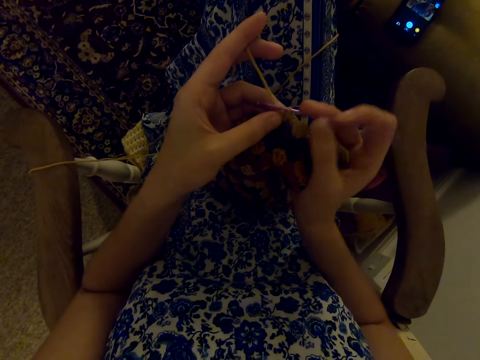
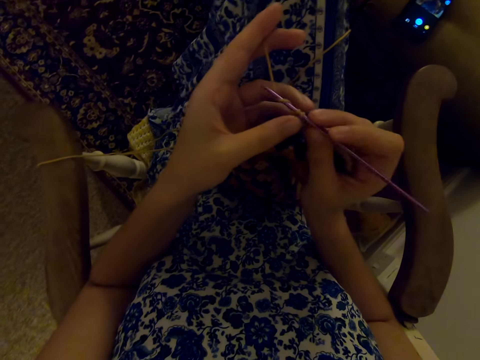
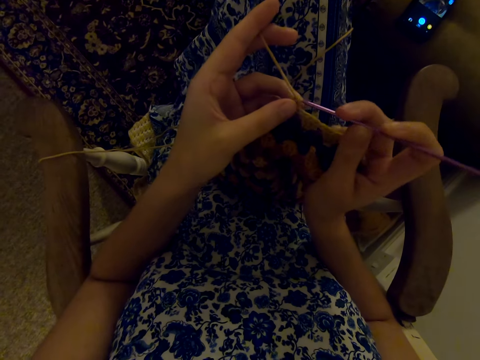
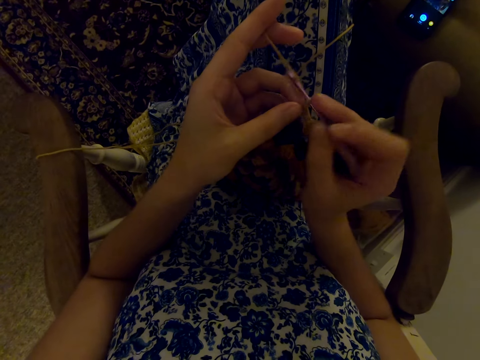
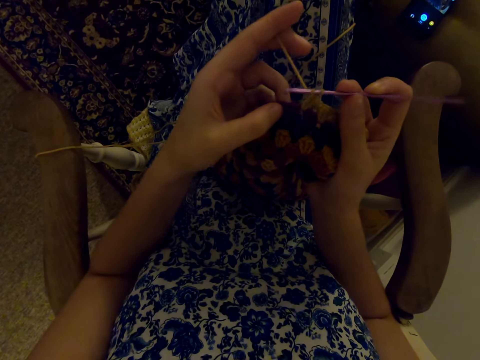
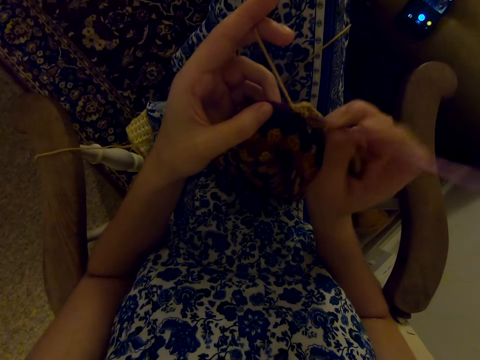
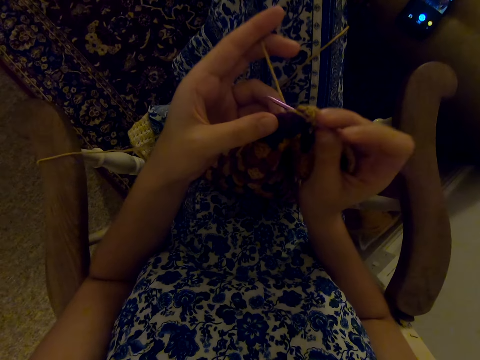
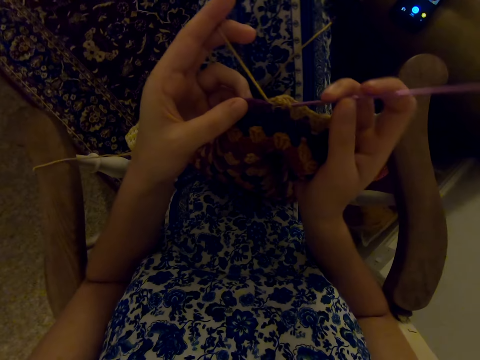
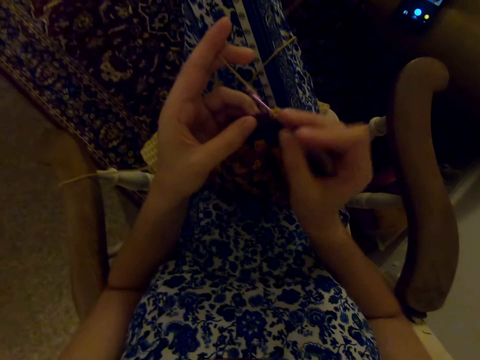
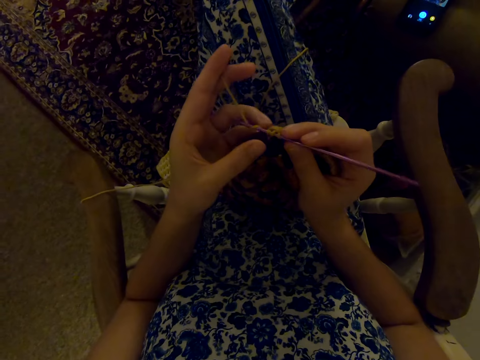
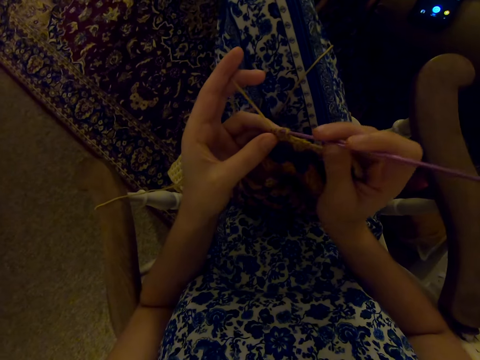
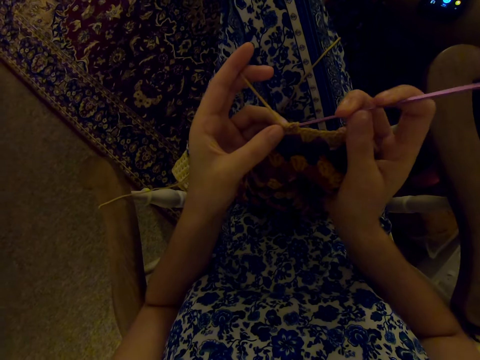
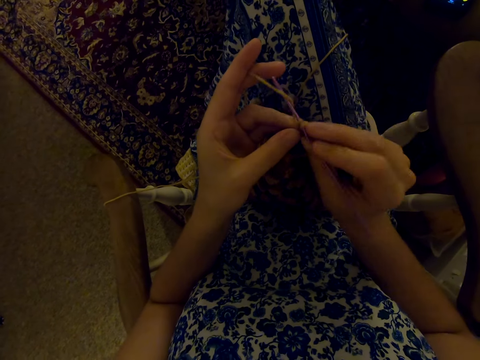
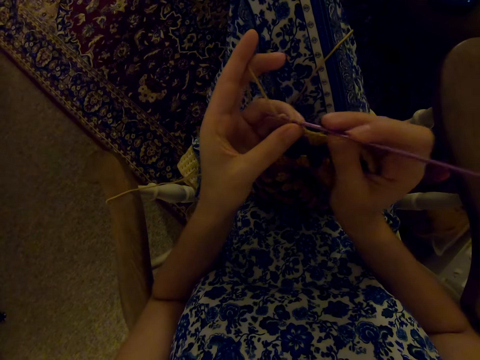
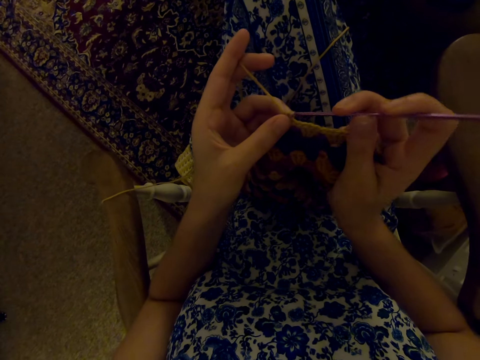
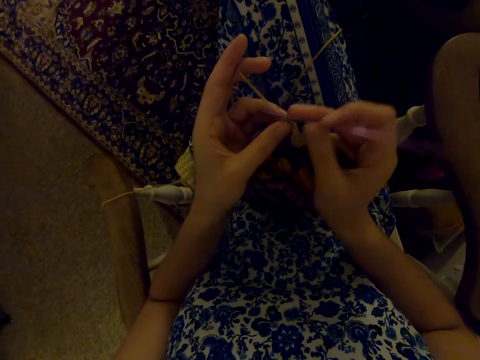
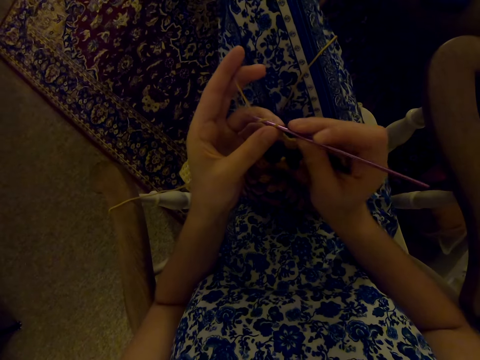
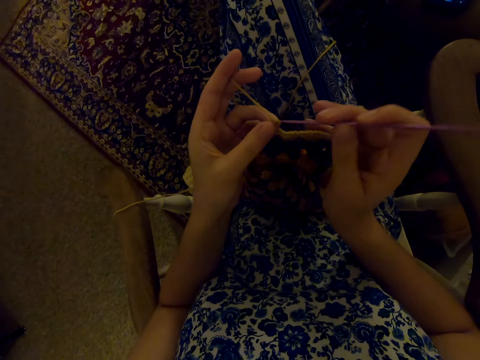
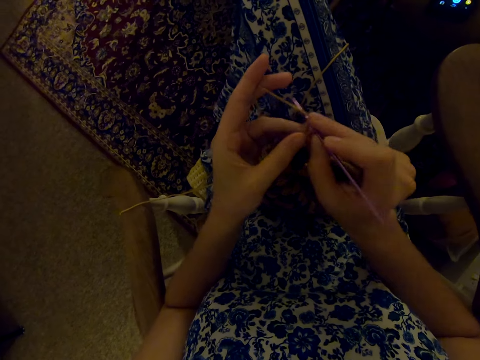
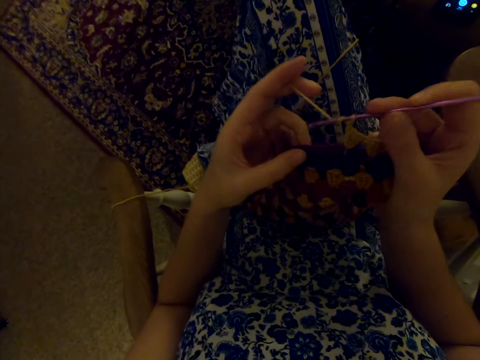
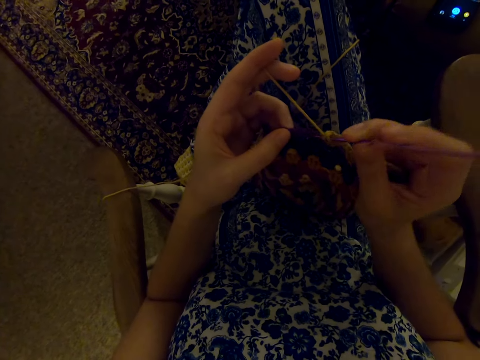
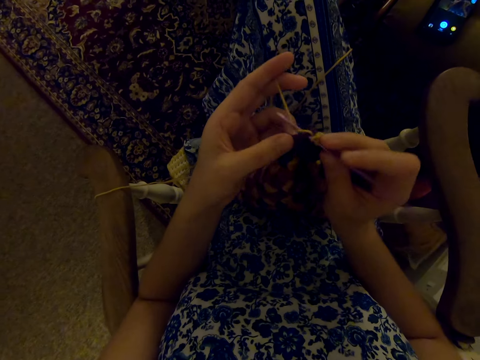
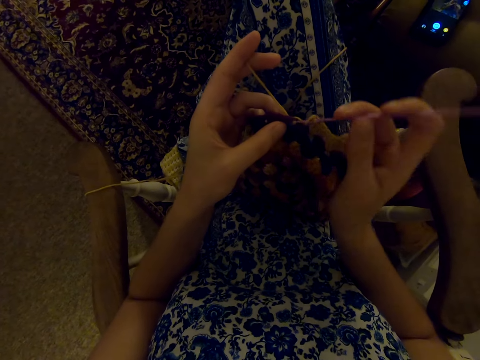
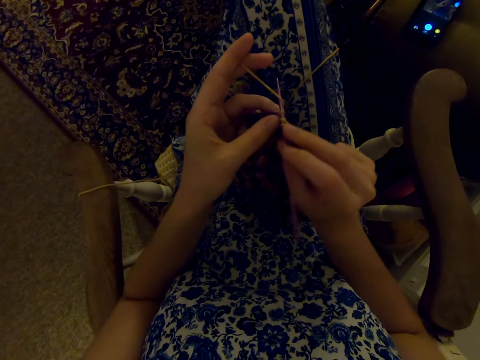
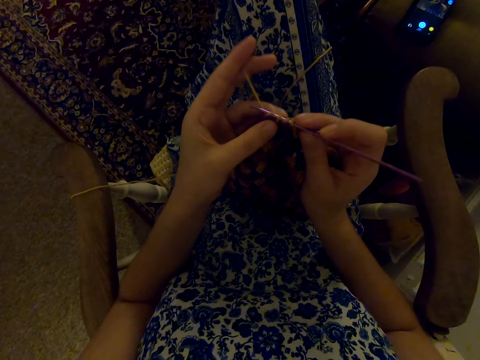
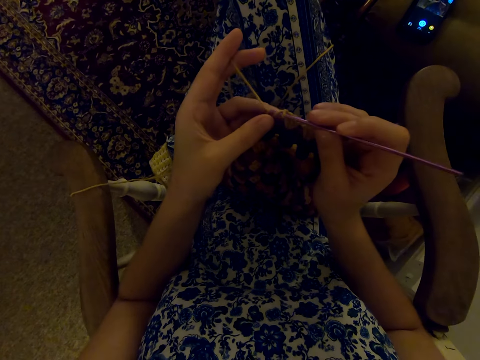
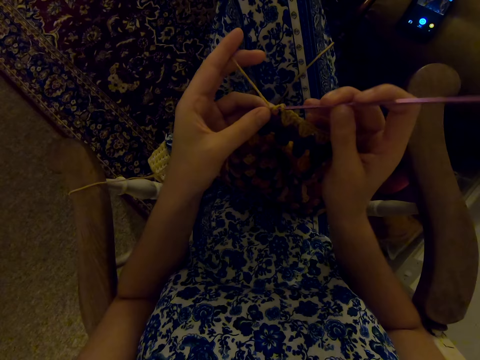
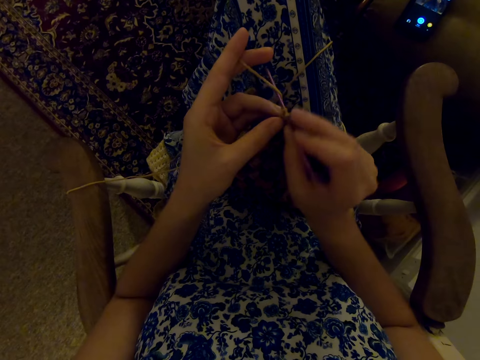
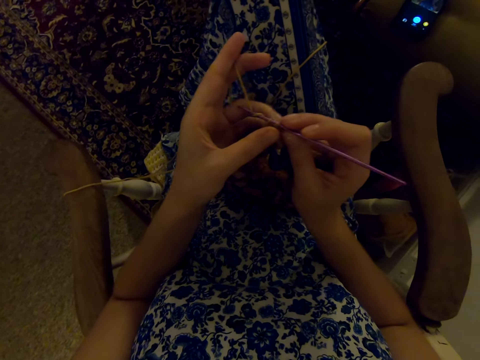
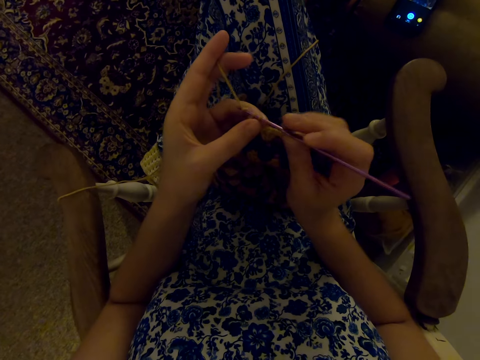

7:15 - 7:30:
The camera wearer moves her right leg.

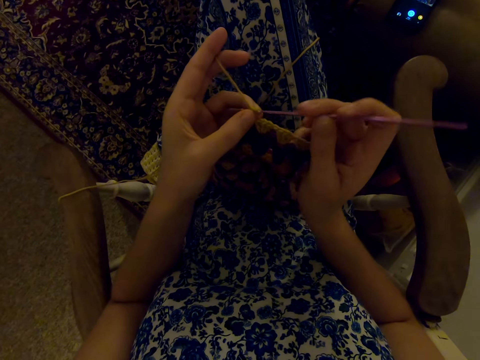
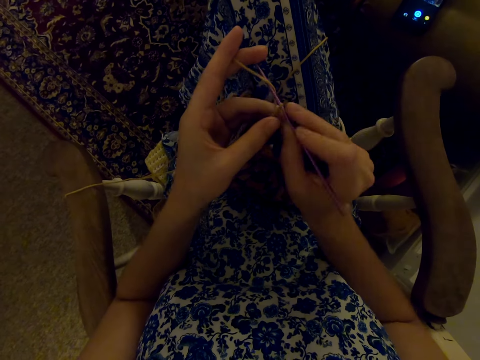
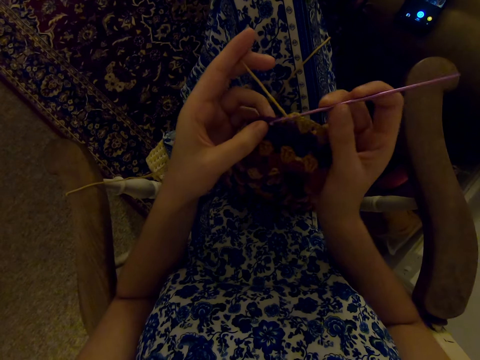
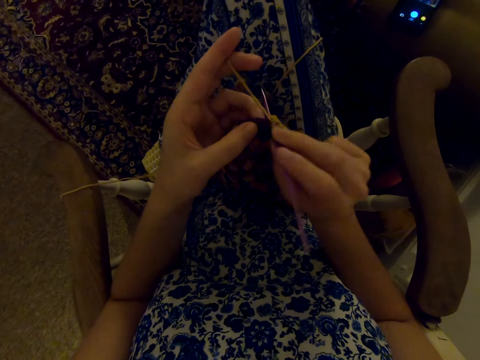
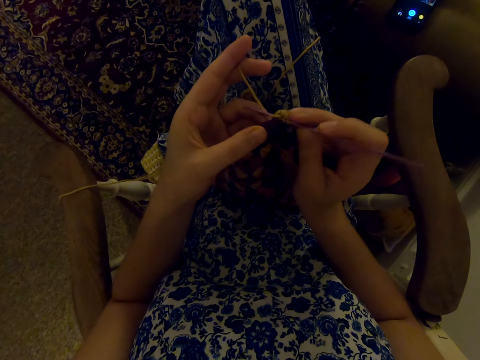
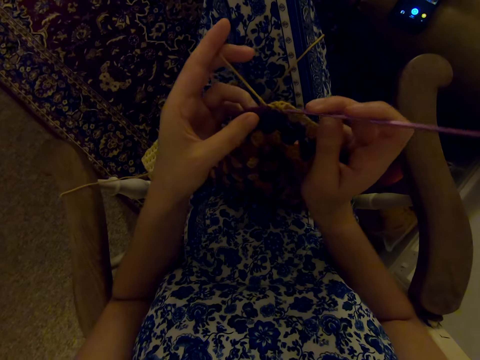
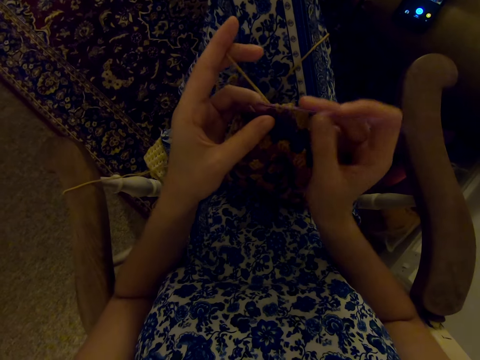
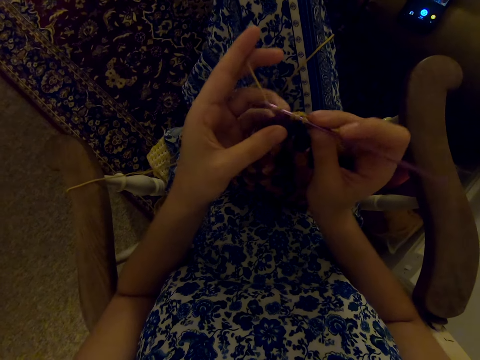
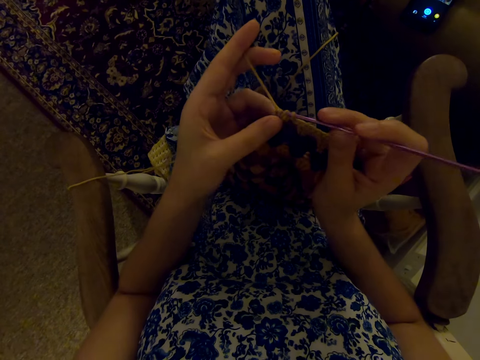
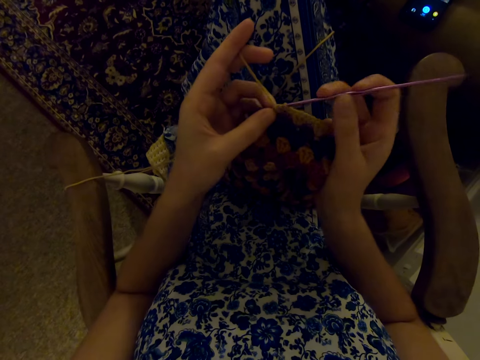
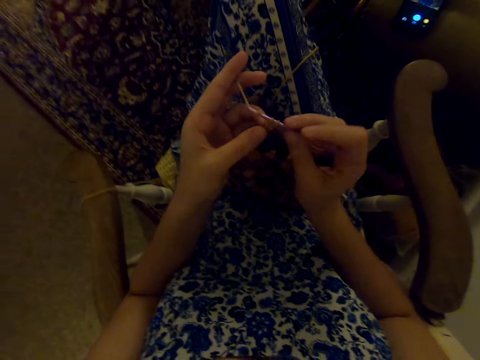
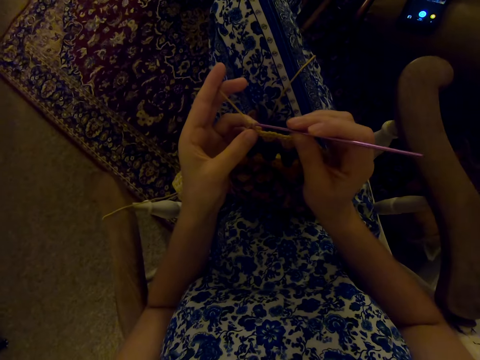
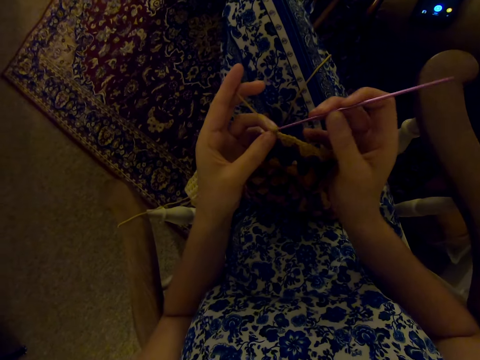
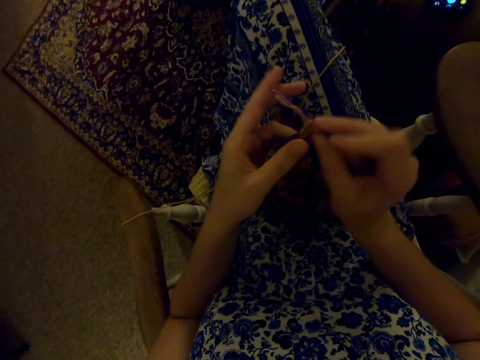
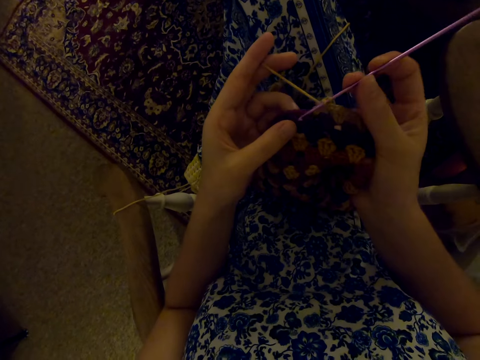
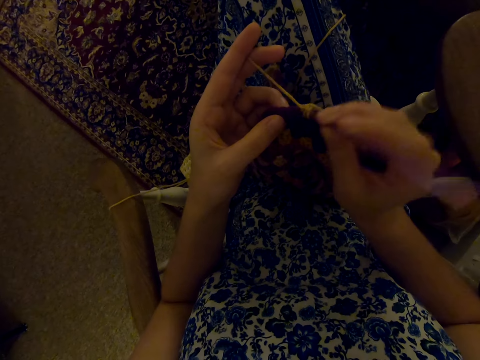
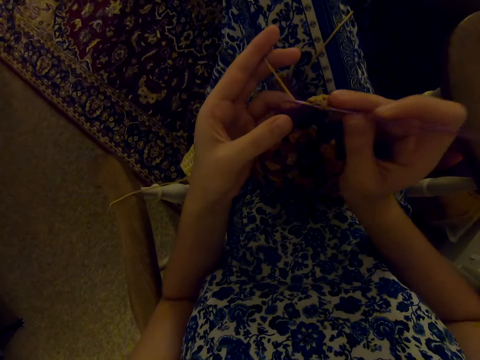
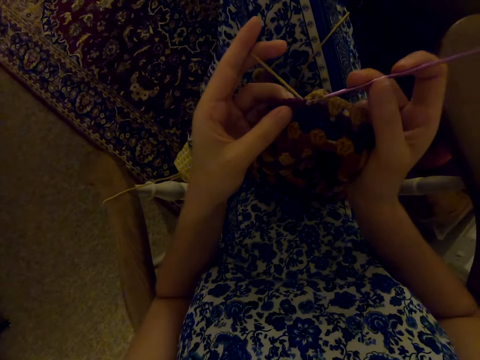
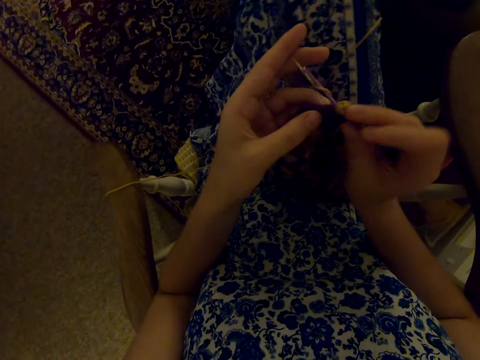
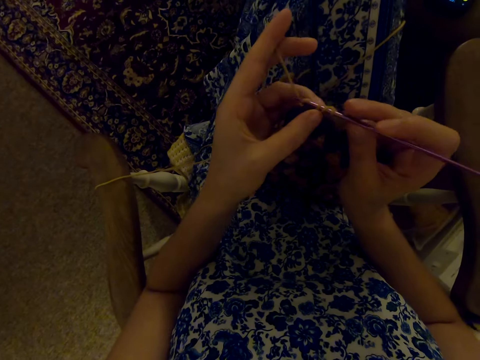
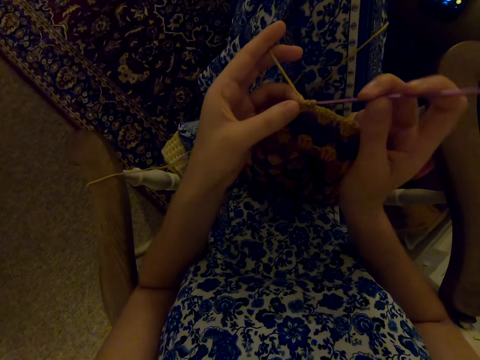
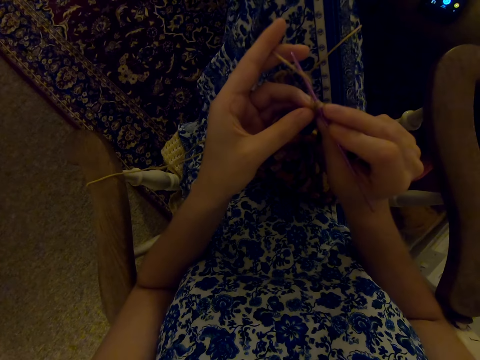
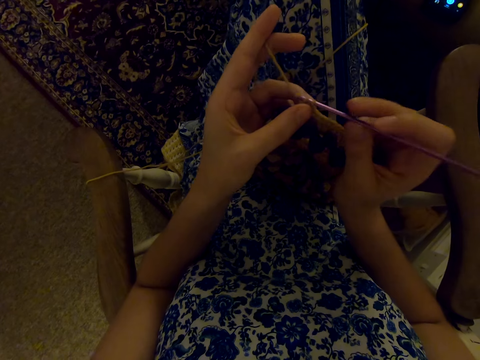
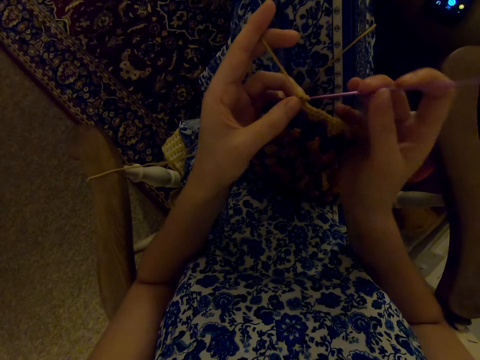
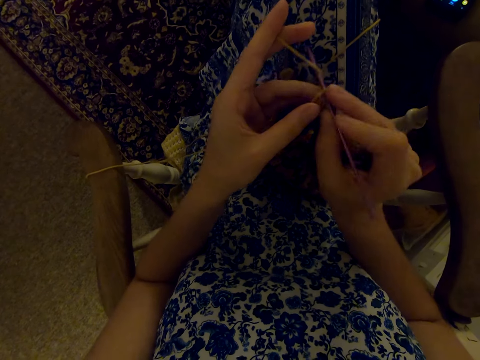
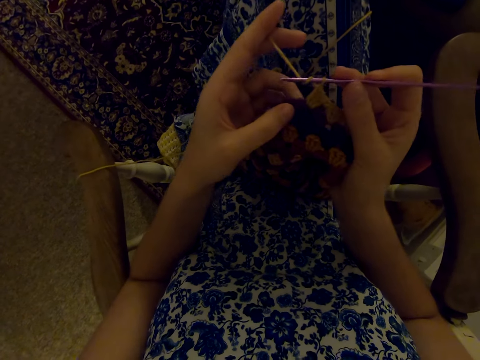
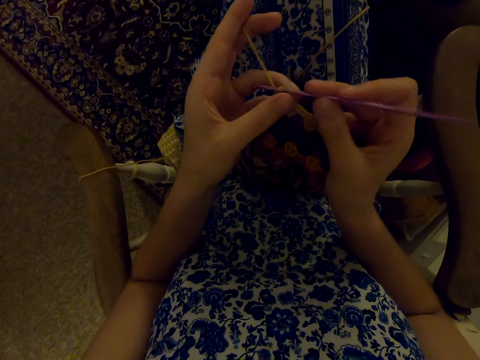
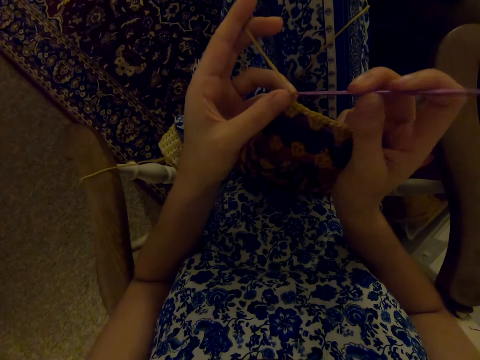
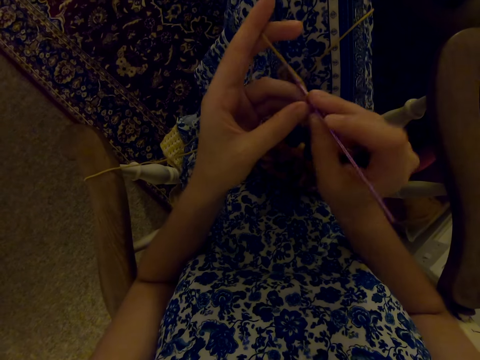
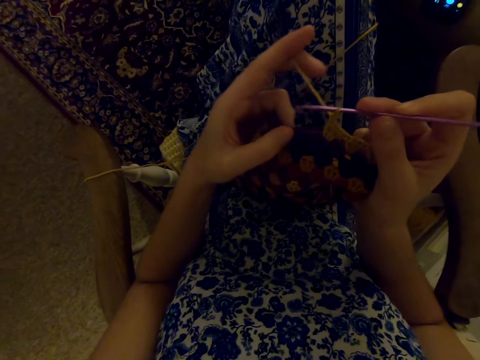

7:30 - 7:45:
The camera wearer knits. She moves her right leg.
